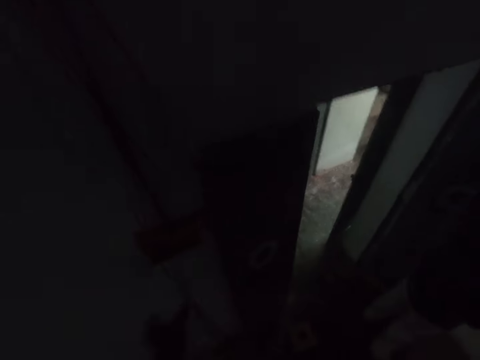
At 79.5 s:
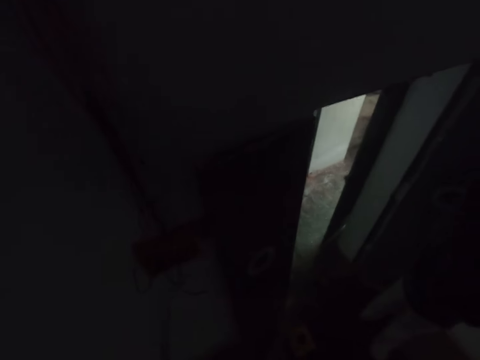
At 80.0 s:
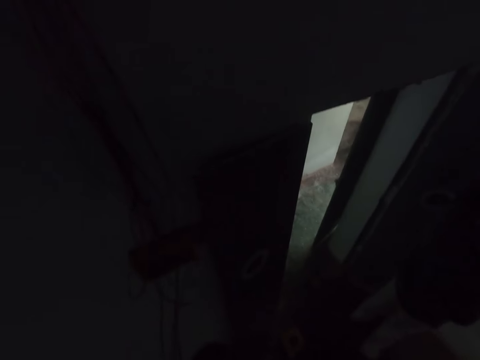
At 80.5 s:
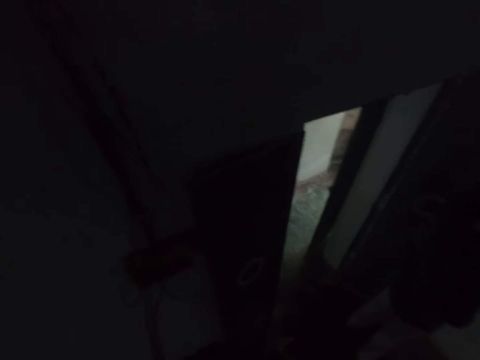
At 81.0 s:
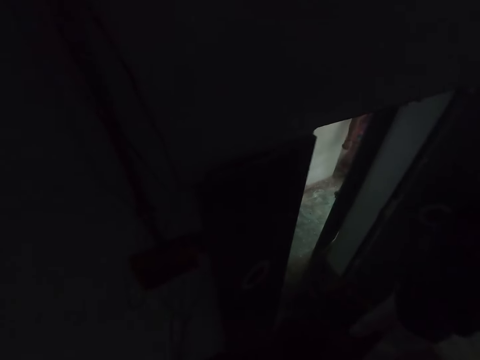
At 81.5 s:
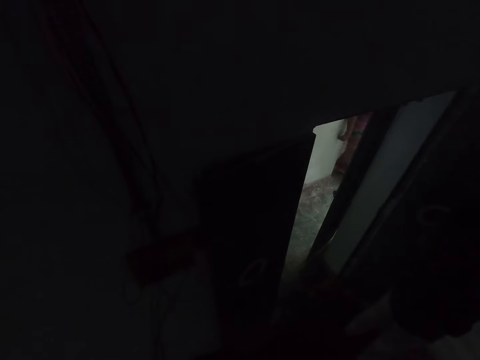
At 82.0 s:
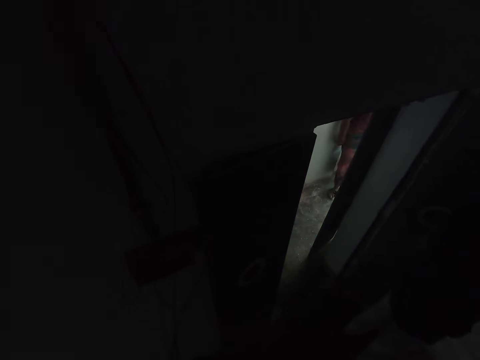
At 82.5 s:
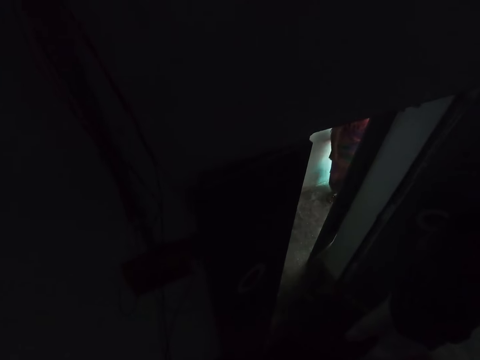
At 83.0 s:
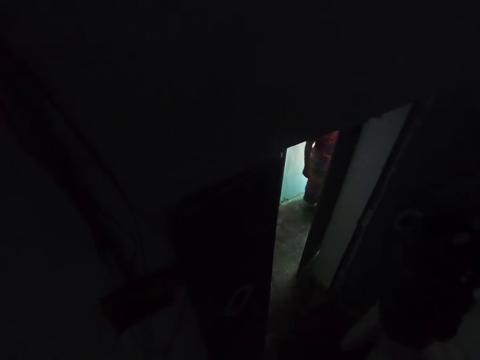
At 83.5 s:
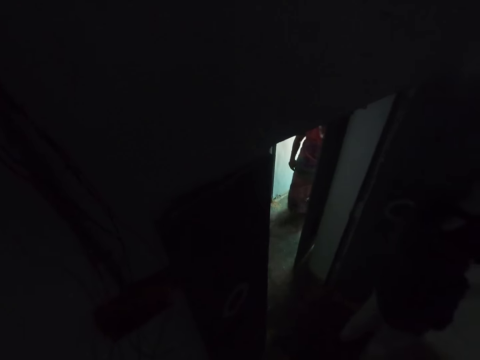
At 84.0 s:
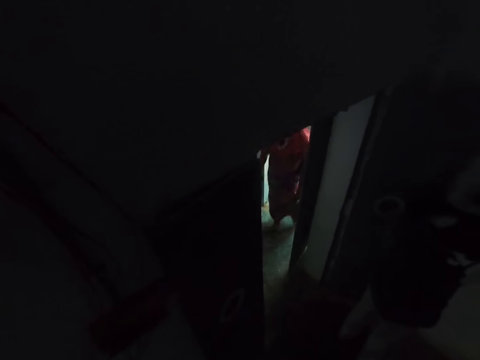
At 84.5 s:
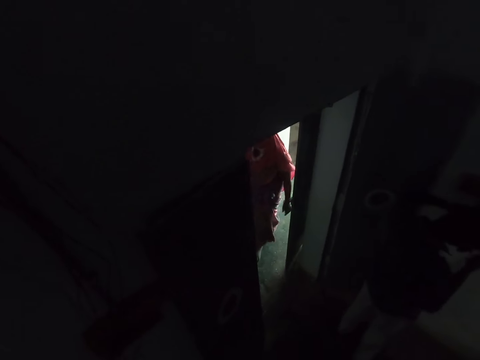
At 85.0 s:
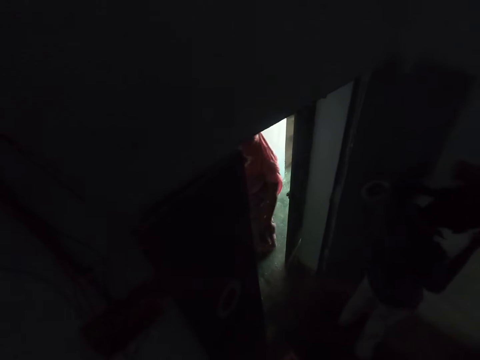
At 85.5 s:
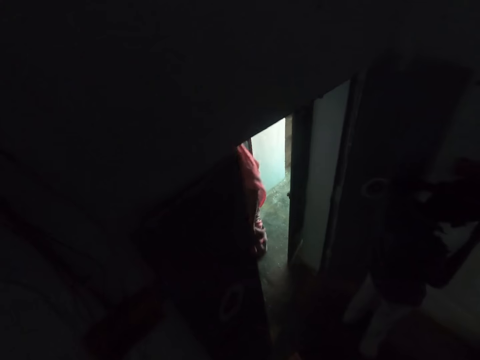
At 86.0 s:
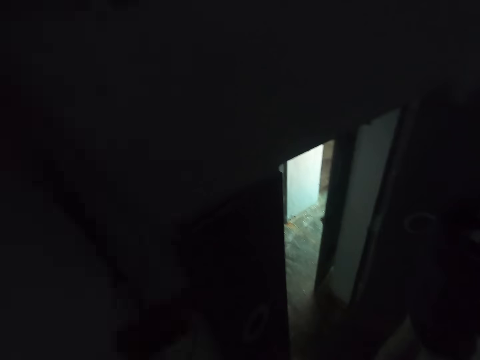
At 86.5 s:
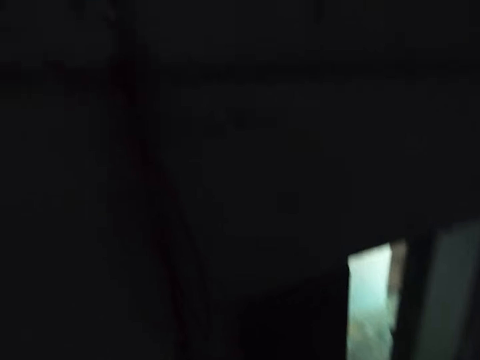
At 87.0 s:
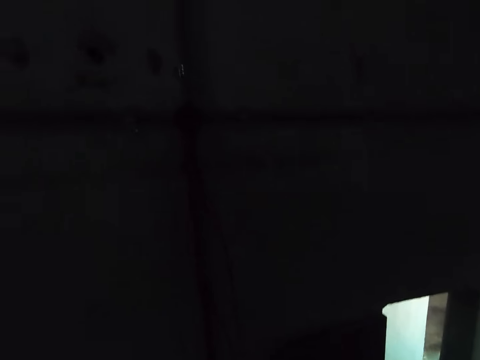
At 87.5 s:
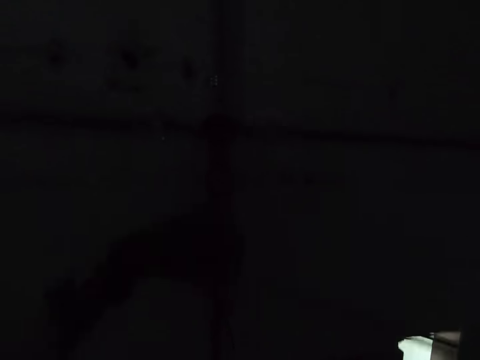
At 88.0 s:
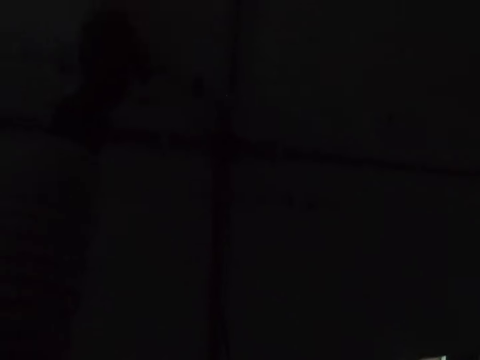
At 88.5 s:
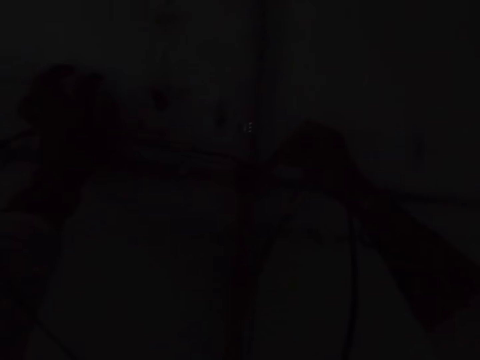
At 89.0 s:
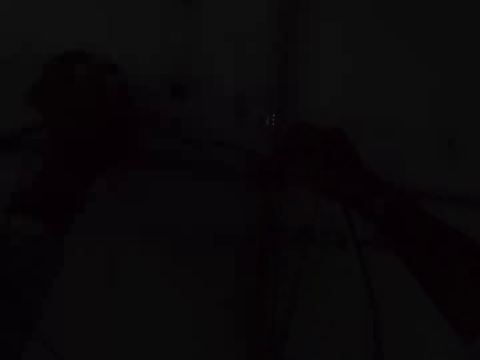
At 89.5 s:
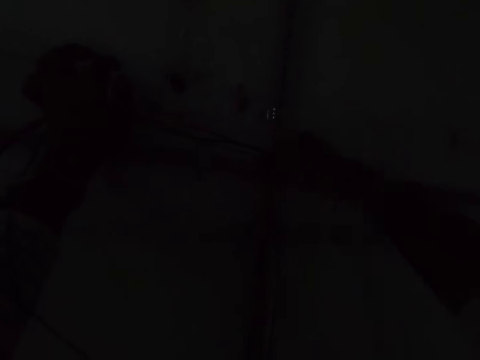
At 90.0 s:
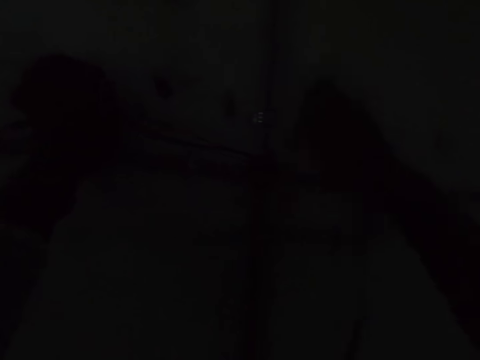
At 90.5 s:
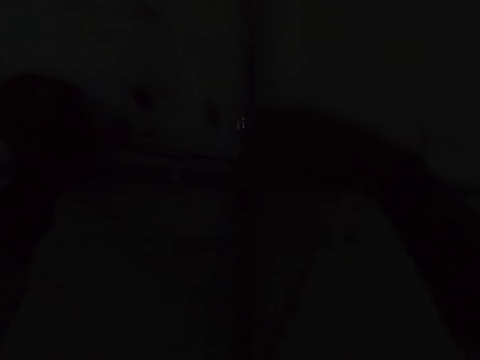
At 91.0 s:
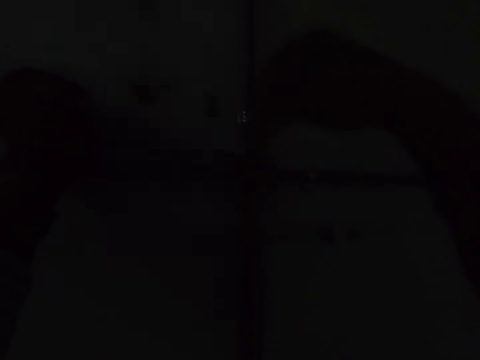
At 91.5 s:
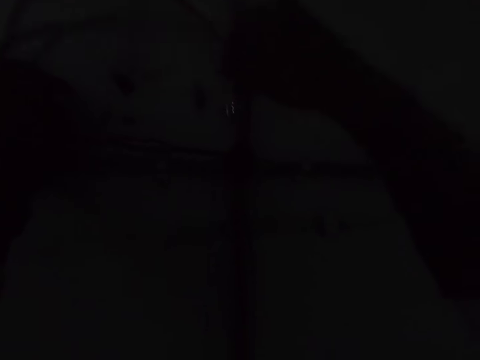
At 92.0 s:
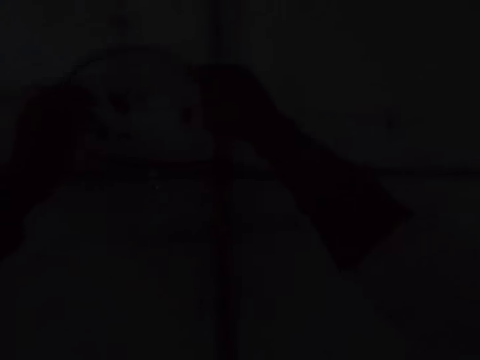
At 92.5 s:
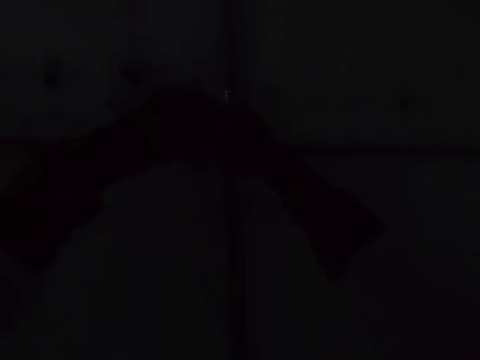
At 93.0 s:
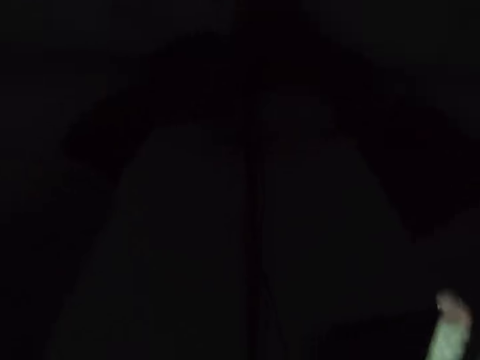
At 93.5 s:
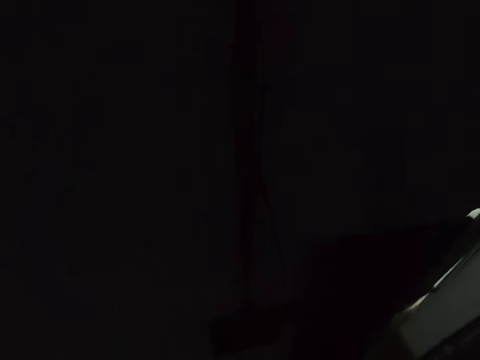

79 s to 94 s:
The camera wearer looks around. A woman walks around the room. The camera wearer fixes the bulb holder wire. They put the cables in the pipe.

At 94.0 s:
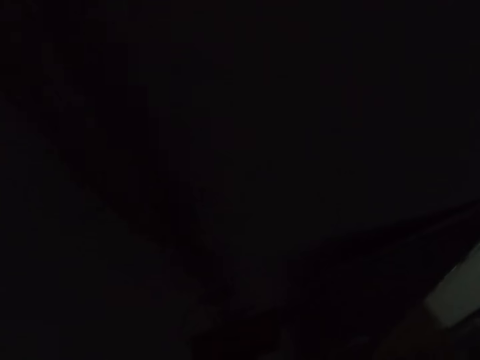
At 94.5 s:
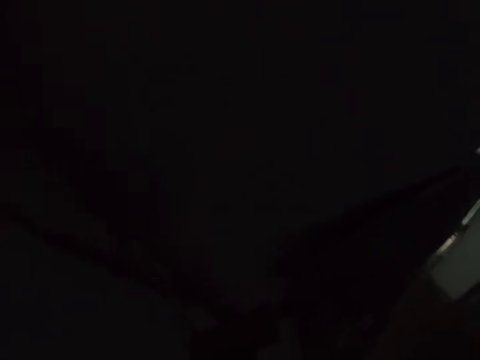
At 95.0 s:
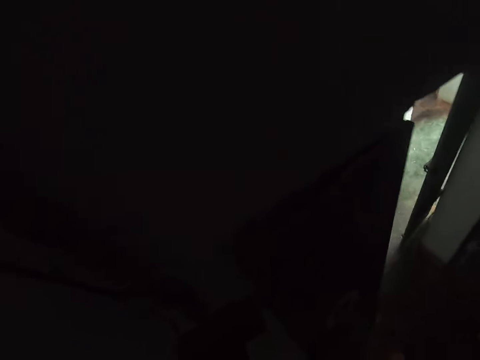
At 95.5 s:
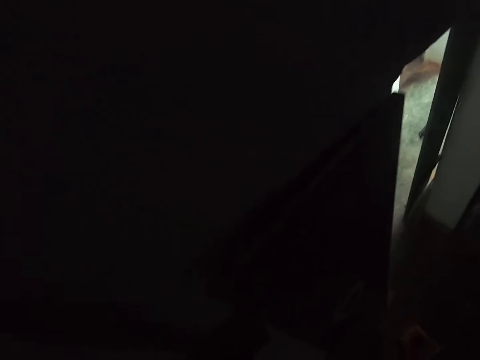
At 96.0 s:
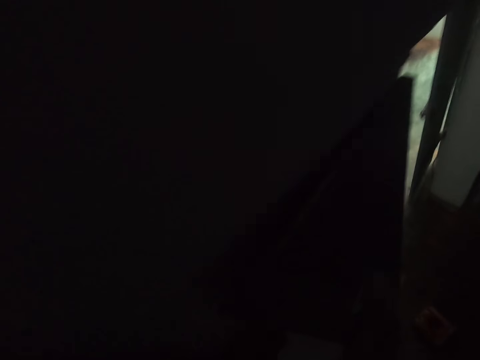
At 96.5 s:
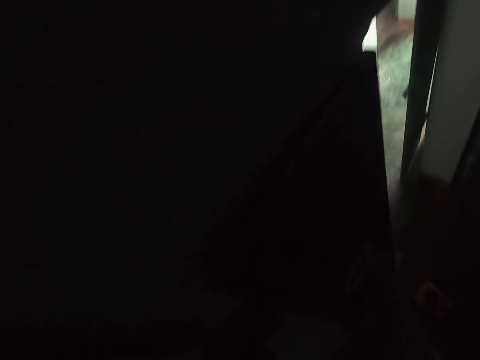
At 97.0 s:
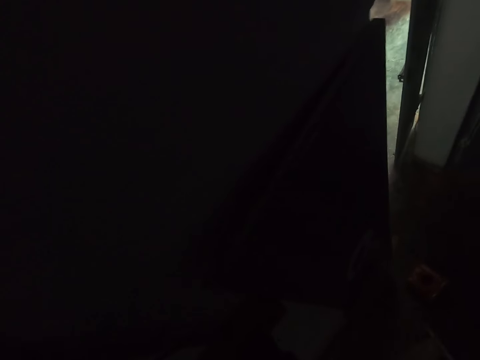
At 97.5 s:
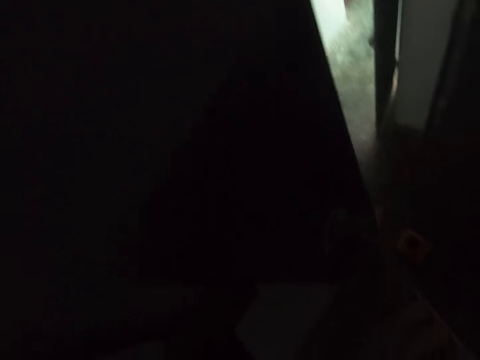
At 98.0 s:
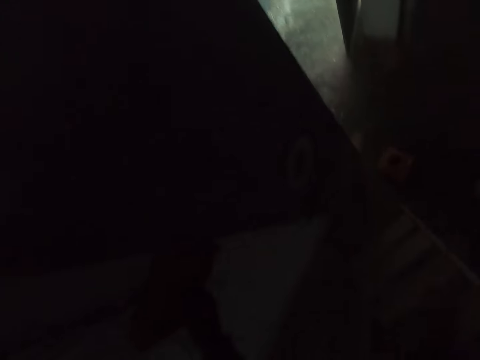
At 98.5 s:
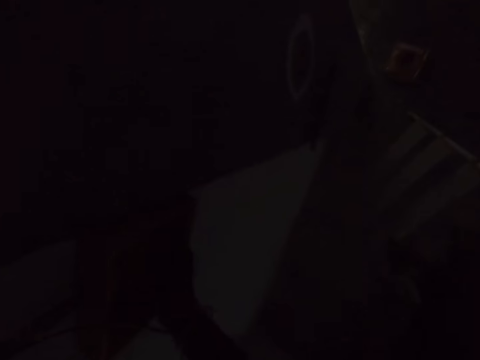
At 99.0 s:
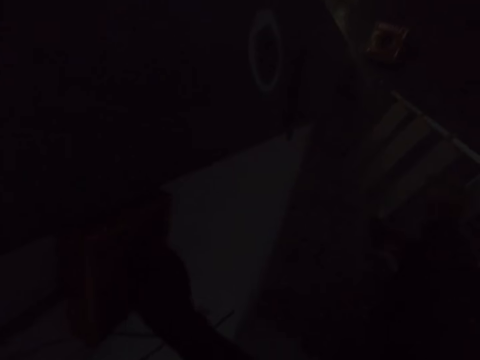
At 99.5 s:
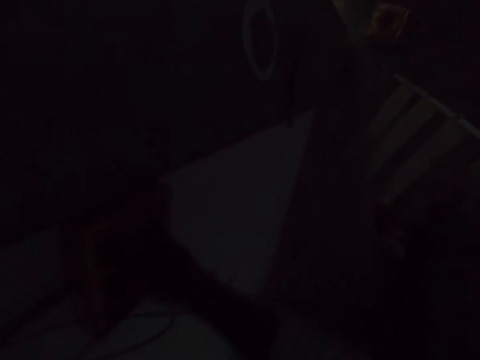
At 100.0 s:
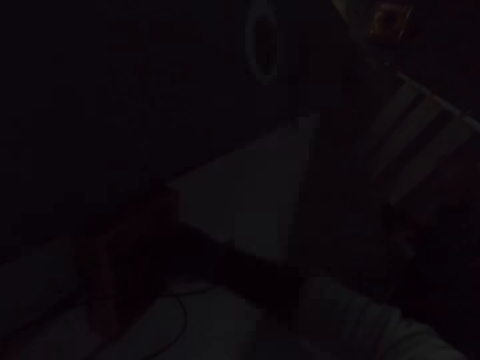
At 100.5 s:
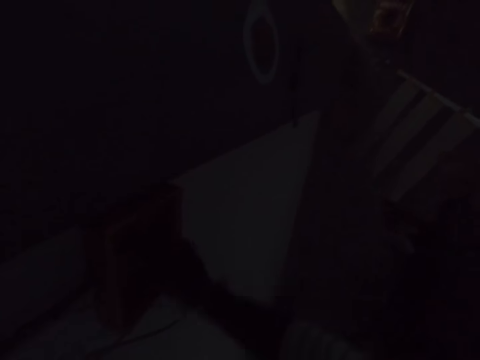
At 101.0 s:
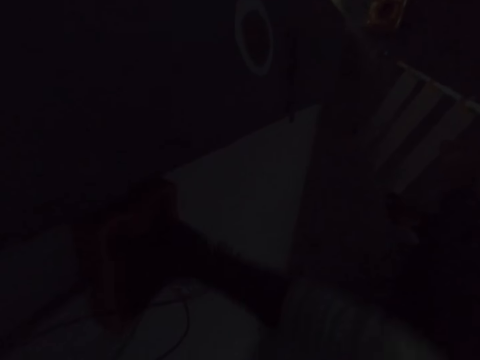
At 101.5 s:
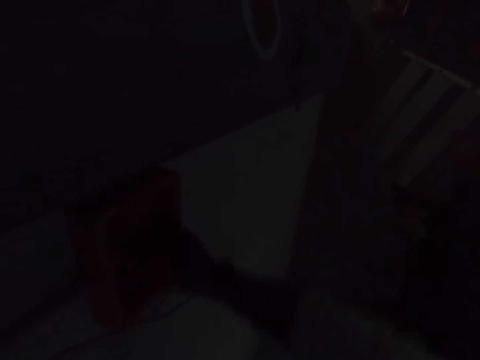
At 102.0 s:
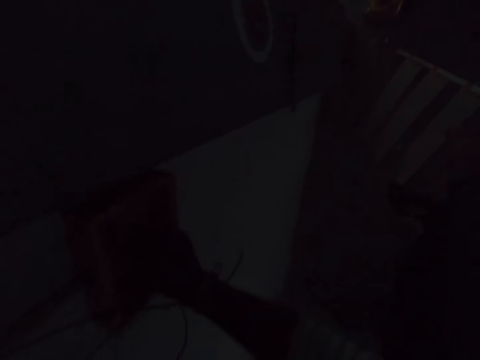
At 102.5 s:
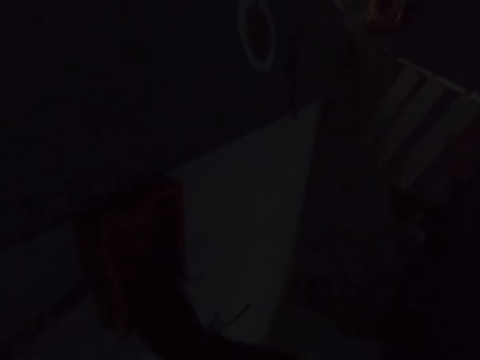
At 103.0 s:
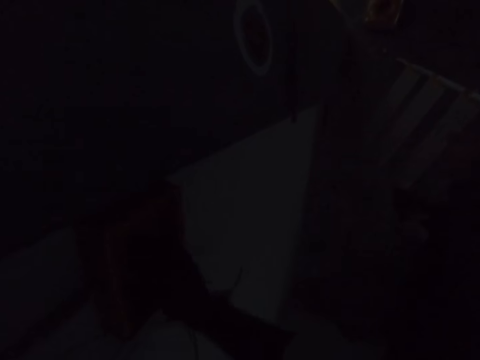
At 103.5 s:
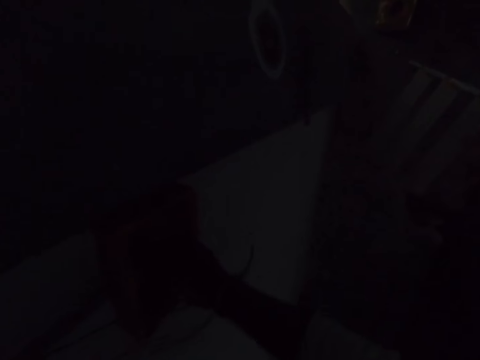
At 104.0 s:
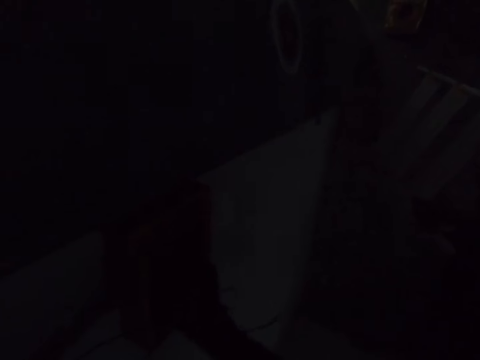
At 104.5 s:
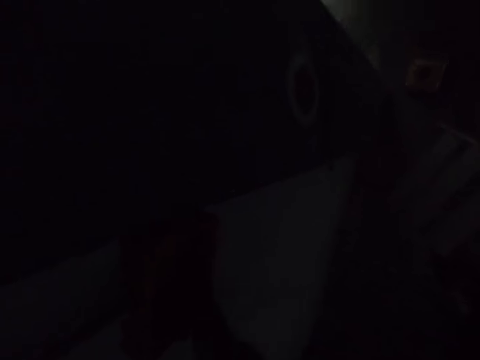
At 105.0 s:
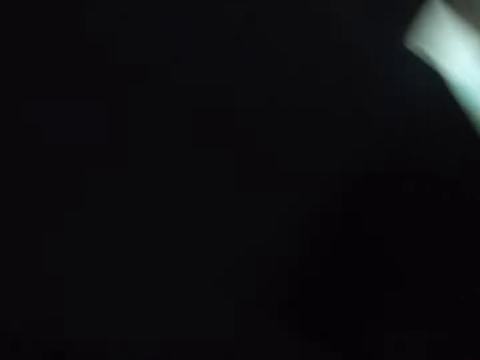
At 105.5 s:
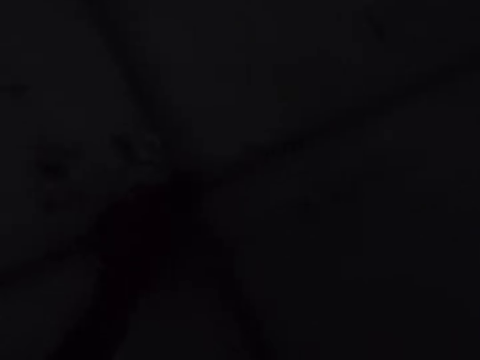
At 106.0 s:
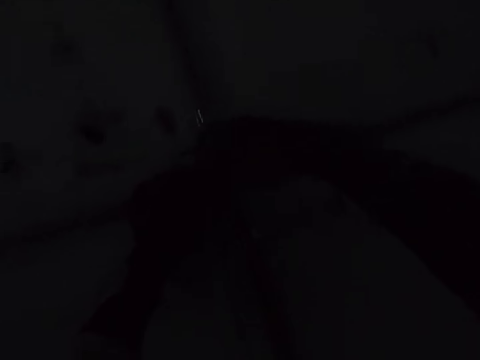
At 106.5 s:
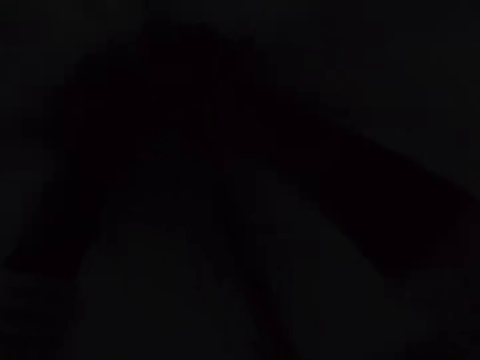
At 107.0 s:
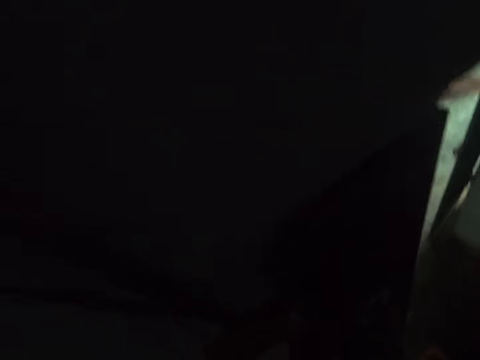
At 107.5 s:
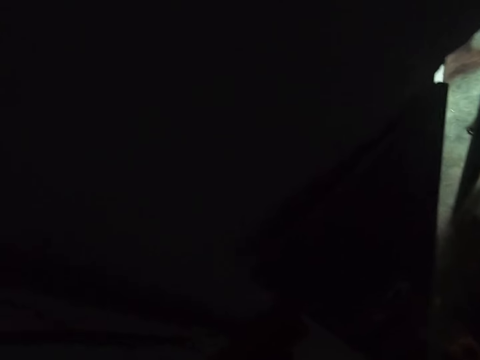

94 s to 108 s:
The camera wearer talks to a man. They fix the bulb holder wire. They pull the cables from the socket box.
